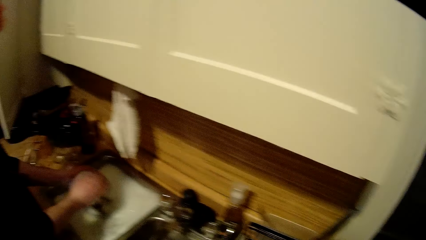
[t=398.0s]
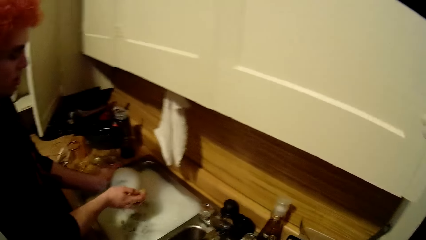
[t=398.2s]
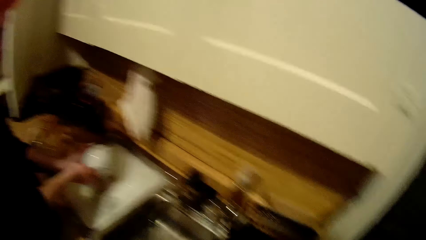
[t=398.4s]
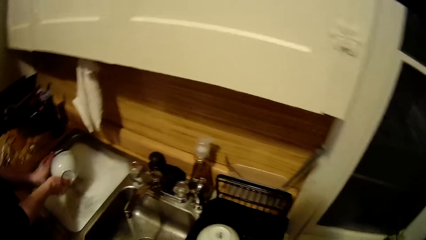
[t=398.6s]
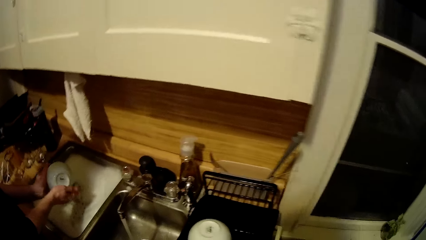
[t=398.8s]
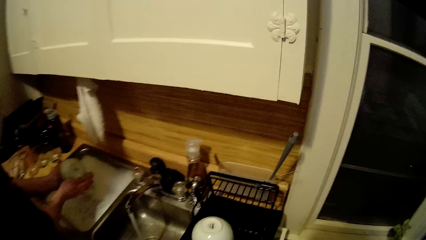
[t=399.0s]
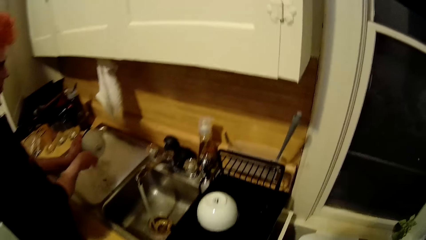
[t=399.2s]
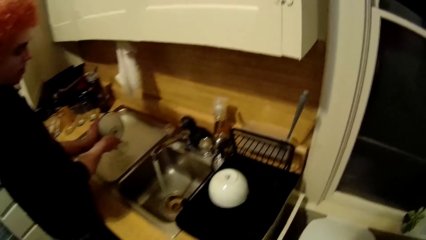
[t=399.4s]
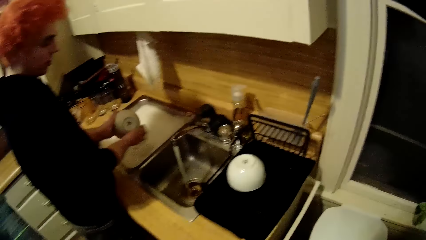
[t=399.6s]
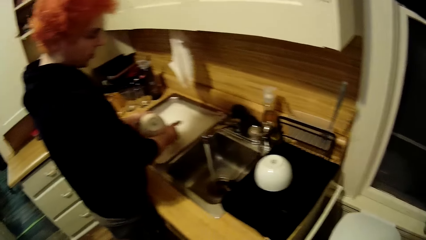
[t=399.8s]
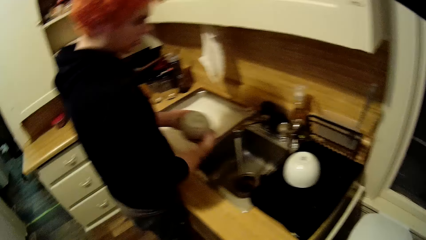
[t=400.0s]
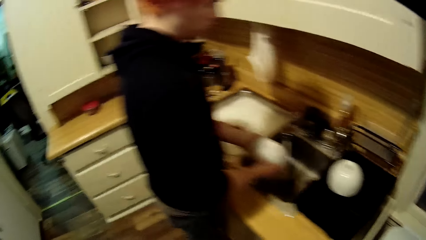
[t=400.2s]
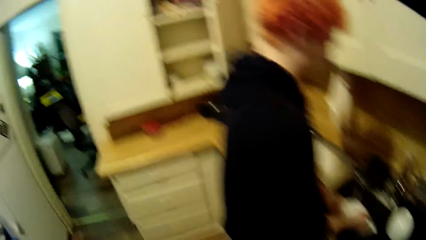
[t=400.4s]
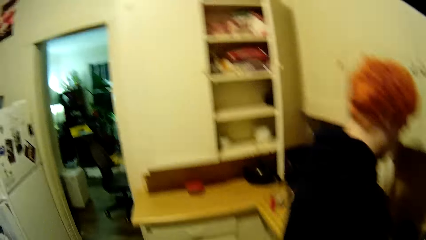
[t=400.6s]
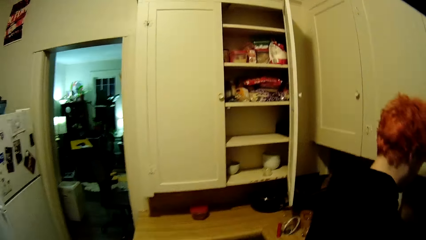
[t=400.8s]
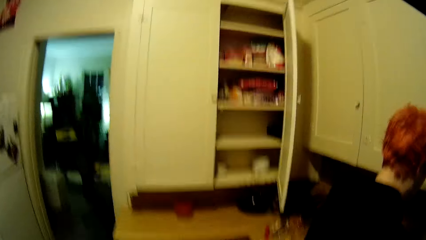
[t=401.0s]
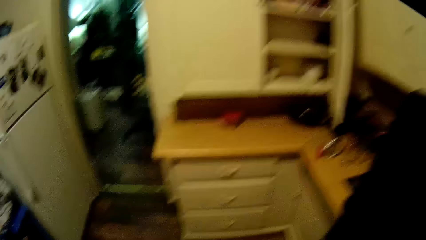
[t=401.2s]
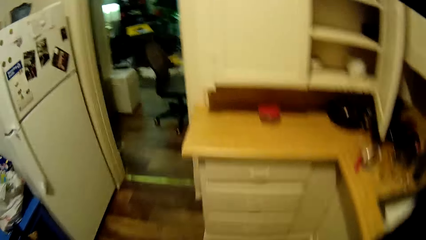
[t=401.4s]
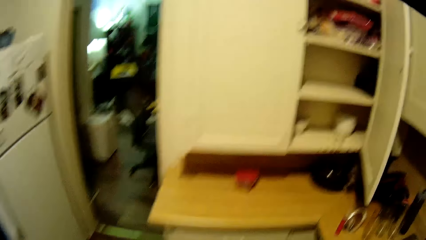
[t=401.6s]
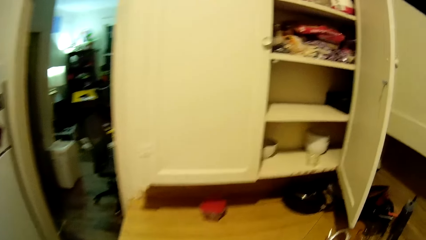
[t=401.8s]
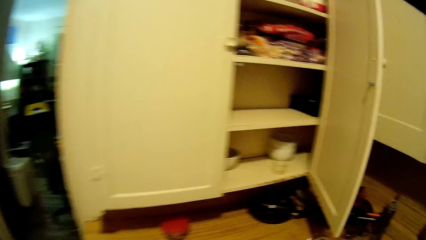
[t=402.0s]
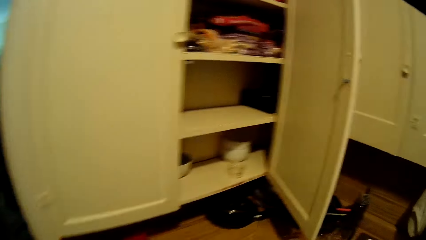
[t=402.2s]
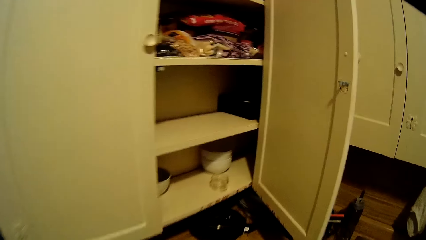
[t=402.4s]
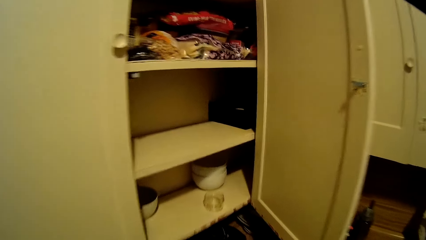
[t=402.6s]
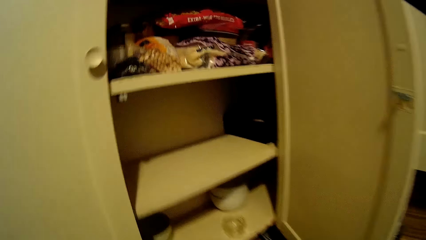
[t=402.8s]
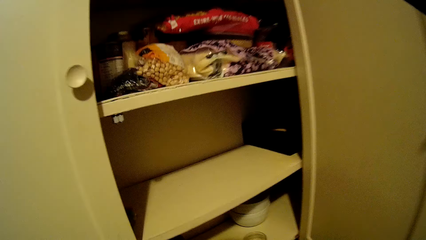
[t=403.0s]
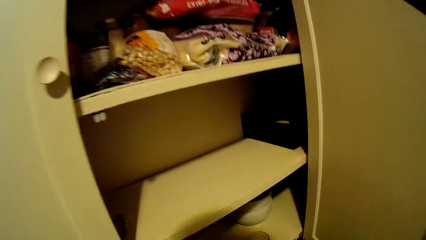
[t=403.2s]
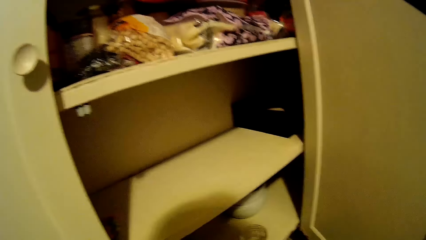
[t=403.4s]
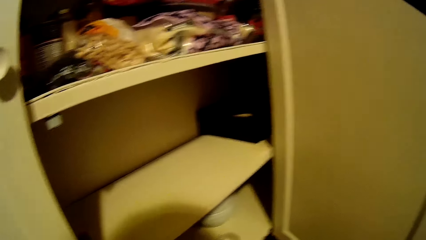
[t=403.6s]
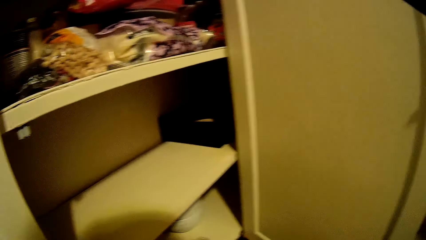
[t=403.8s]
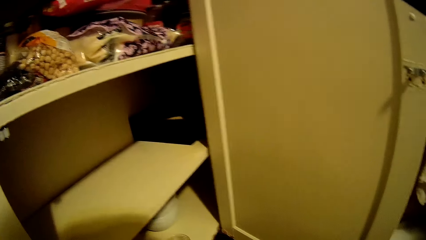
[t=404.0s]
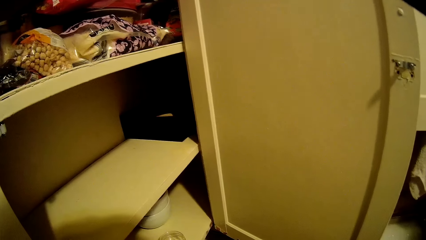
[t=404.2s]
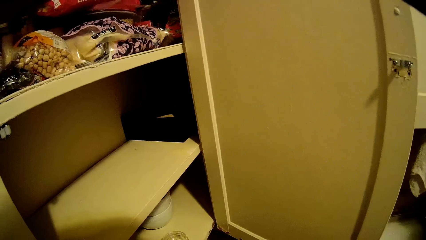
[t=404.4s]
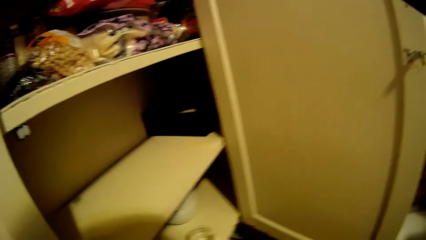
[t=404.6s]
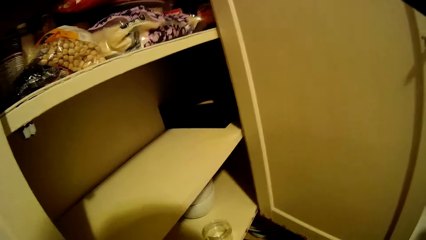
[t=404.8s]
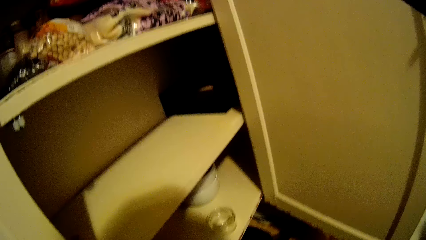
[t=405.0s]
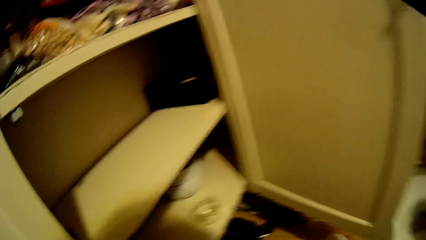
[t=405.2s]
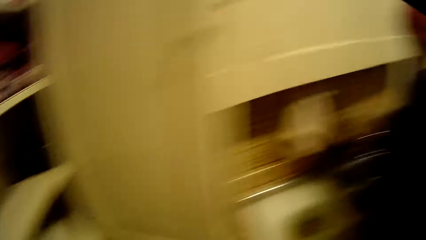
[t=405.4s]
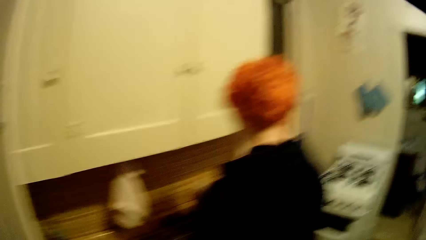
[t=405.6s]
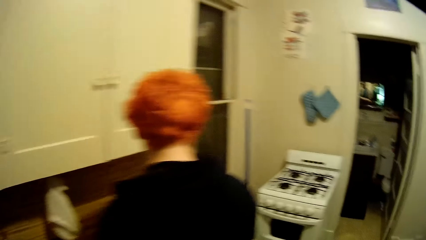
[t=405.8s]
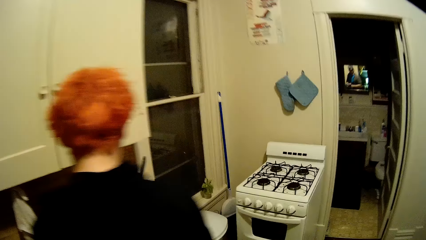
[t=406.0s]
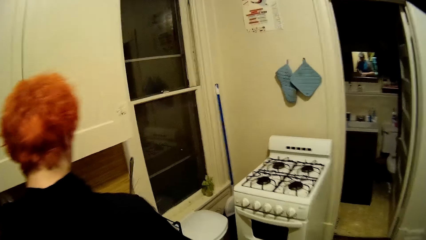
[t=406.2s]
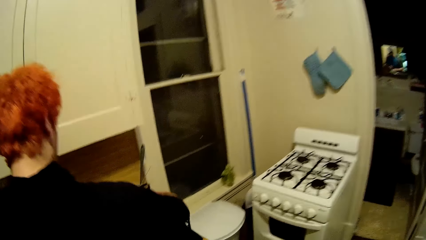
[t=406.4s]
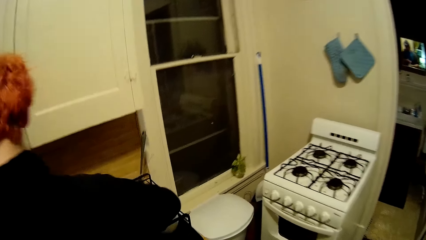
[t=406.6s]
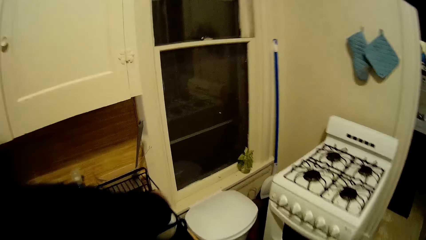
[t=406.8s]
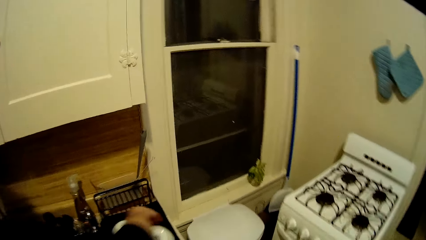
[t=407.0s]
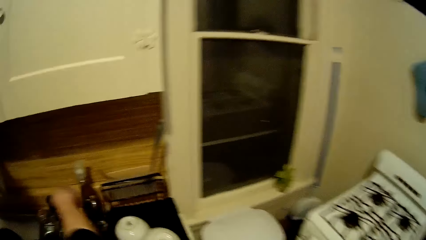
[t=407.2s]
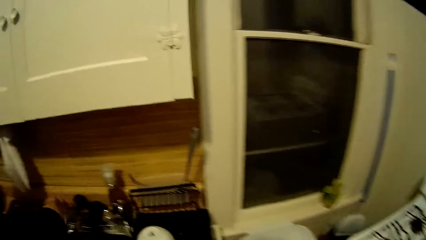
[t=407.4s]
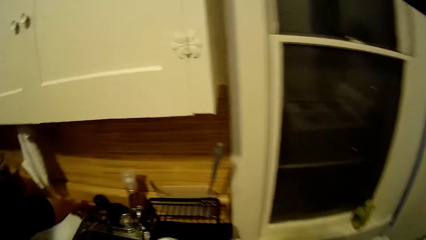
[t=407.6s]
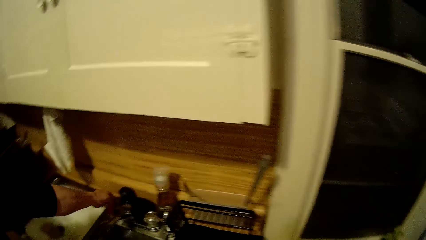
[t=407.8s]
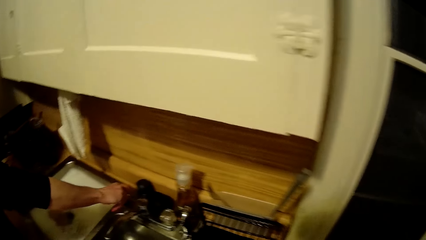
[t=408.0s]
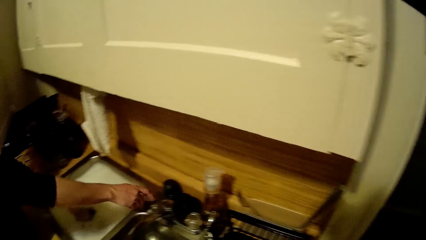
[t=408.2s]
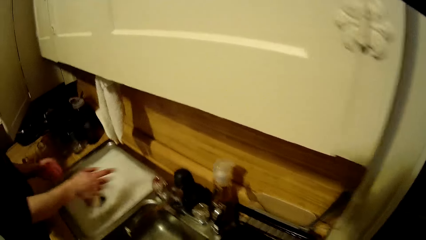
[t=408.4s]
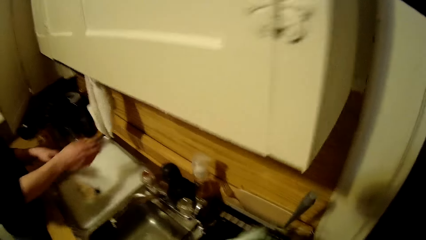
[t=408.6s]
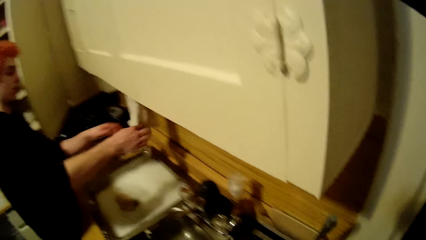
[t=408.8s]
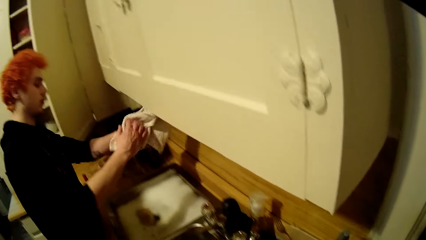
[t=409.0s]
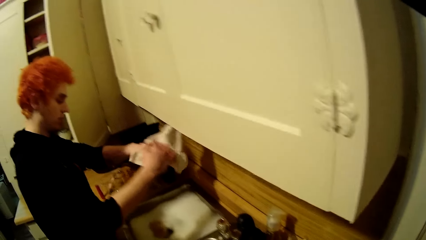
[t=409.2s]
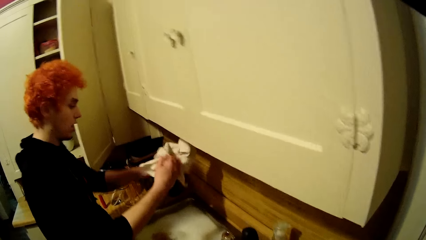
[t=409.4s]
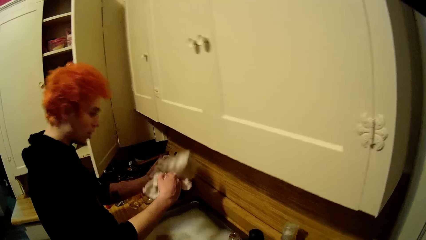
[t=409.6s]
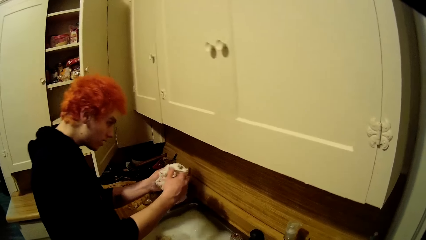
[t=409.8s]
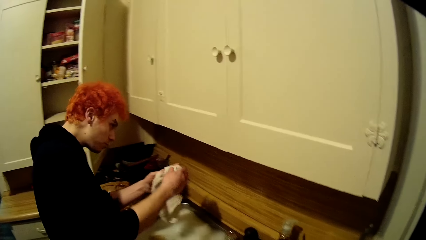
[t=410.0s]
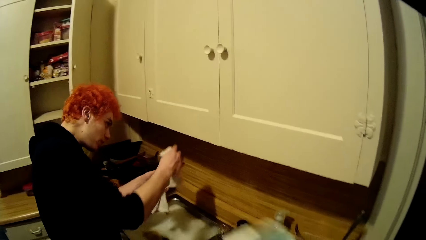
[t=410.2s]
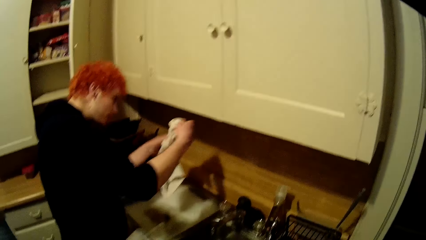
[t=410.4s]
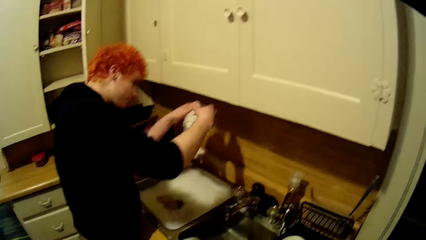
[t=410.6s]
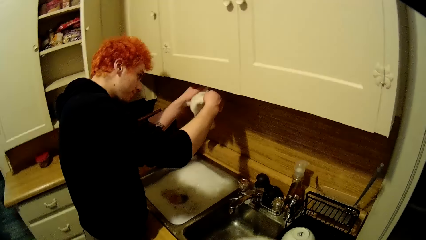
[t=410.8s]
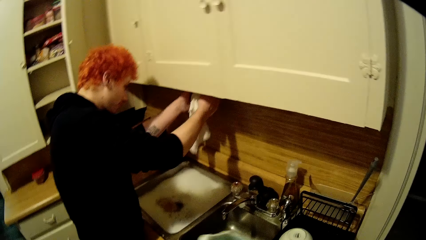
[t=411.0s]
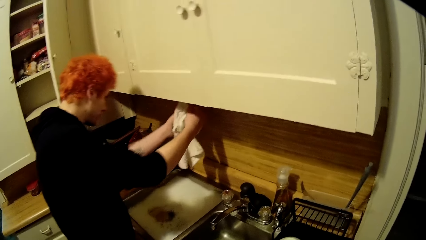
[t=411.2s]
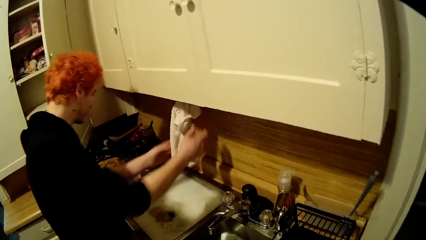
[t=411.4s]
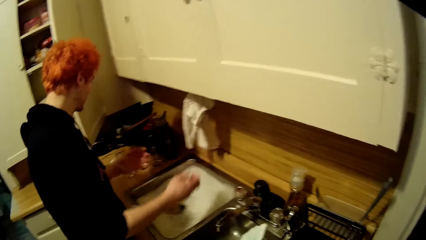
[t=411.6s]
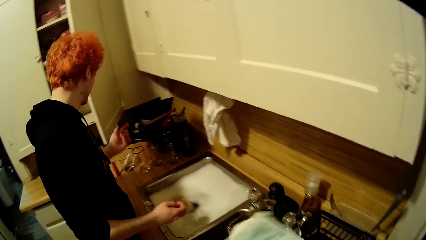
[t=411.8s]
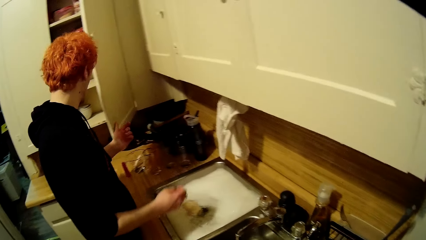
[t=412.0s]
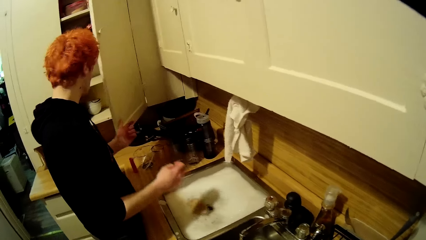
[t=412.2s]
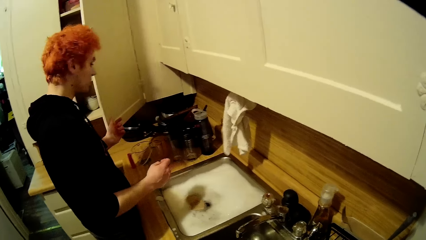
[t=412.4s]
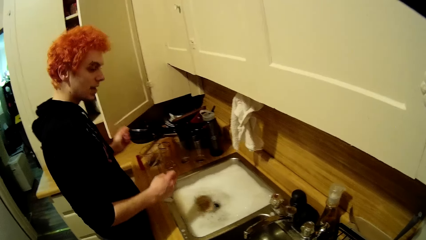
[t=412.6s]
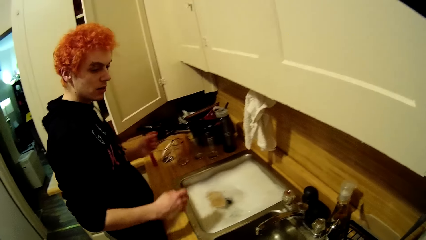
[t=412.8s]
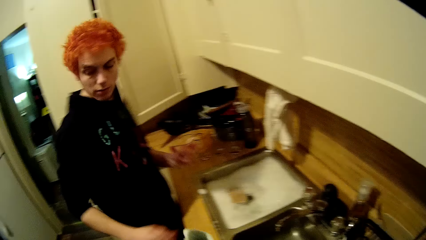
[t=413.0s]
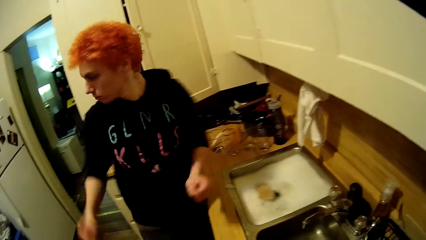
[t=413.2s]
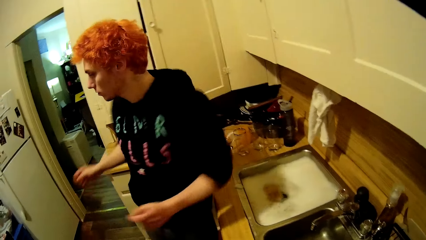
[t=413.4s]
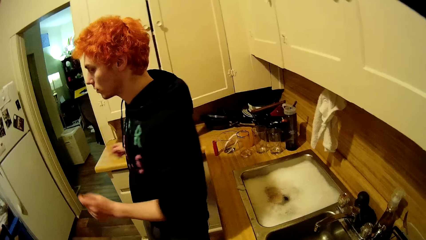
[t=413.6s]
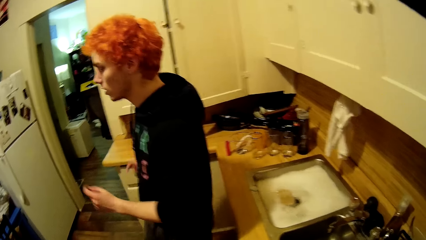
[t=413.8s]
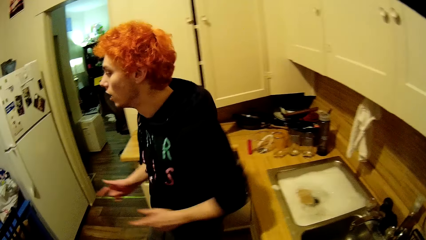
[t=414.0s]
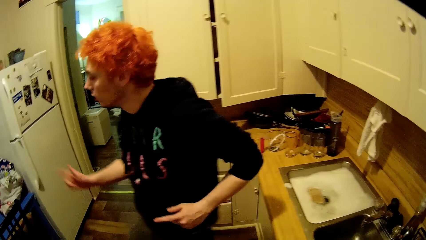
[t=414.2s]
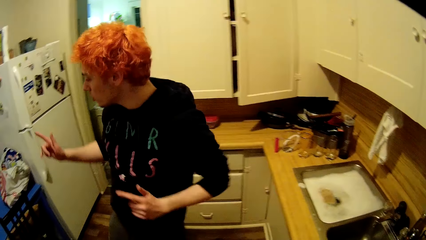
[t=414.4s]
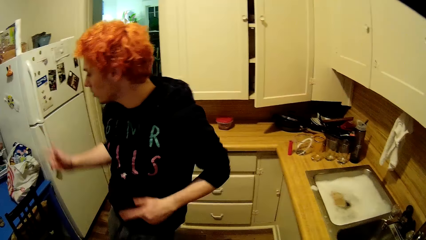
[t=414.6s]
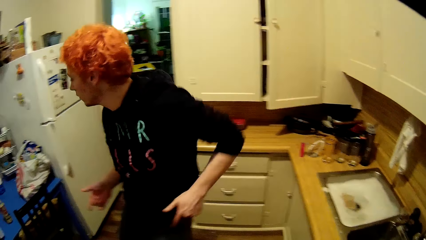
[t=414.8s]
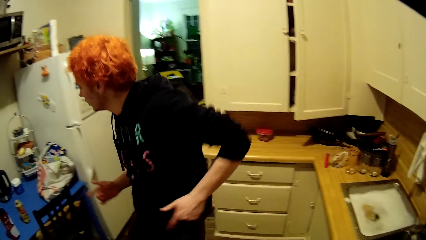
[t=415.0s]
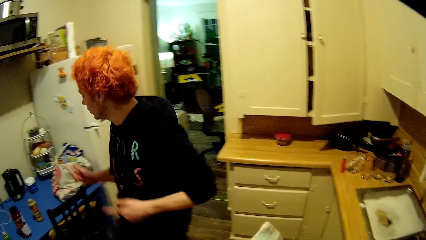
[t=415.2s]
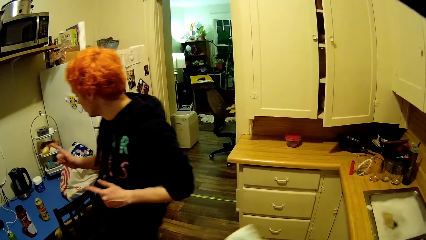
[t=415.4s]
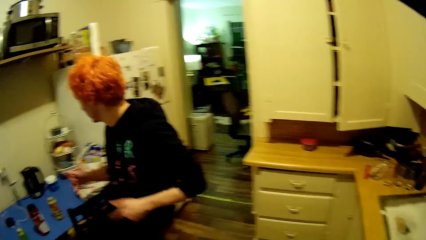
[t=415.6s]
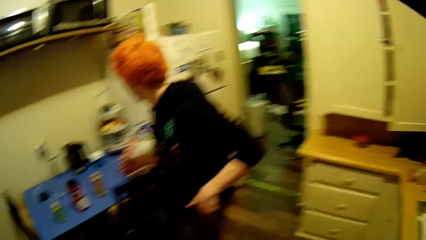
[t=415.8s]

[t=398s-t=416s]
A man washes a bowl. The man rinses the bowl. The camera wearer turns to the cupboard. They walk around the house. The man places the bowl on a utensil rack and closes the tap. The camera wearer stares around the house. The man dries his hands with a towel. The man places the towel on a hanger under the cabinet. The man pushes the cabinet door, touches a cupboard door, turns to the table, dances towards the table and dances.
